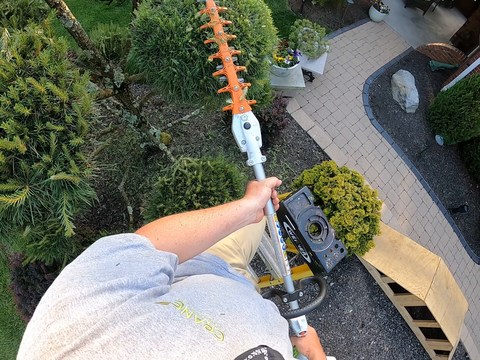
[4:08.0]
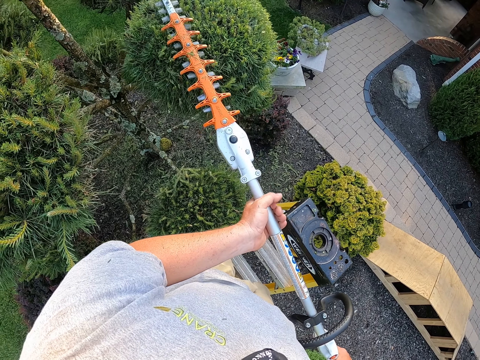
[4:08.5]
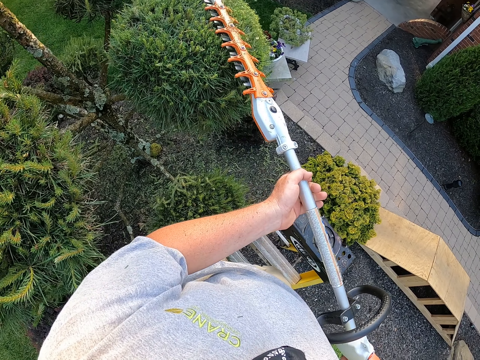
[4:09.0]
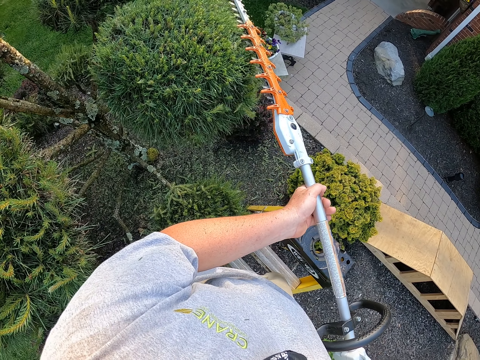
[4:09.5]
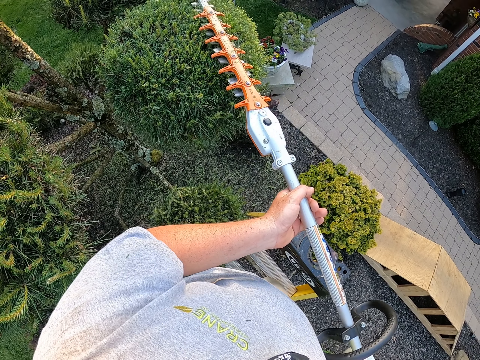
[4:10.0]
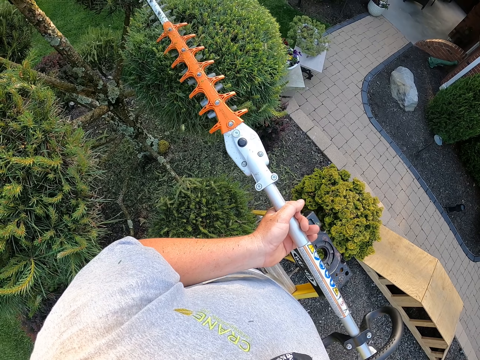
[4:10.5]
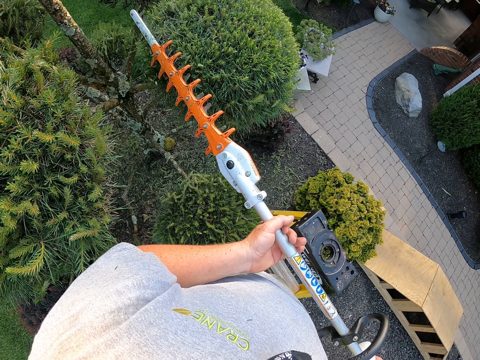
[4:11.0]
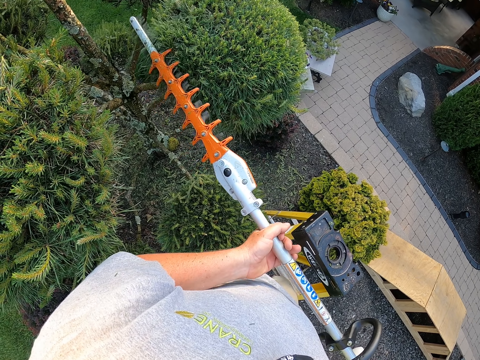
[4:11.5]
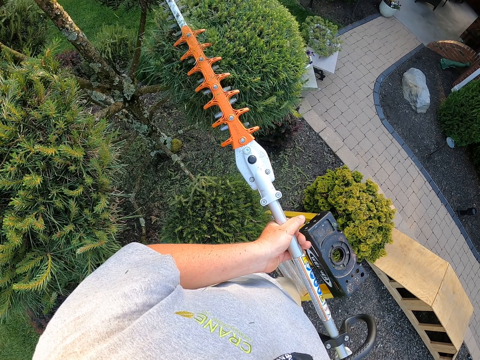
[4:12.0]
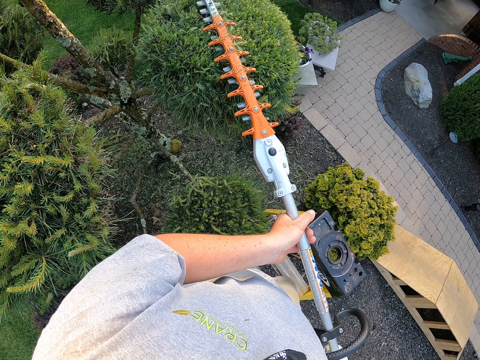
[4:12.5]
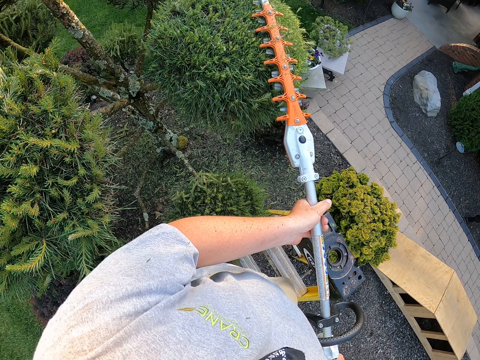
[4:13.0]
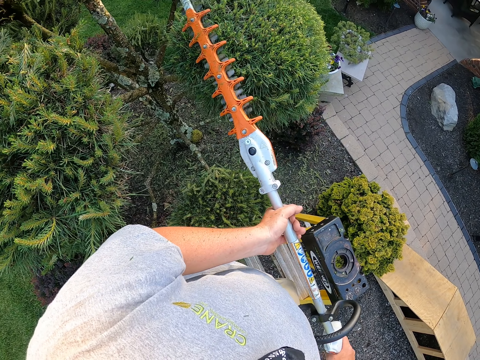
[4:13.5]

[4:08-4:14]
The camera wearer trims the trees.

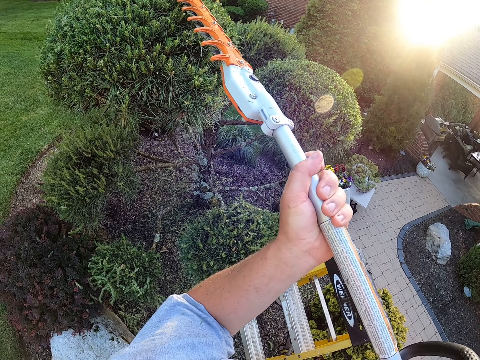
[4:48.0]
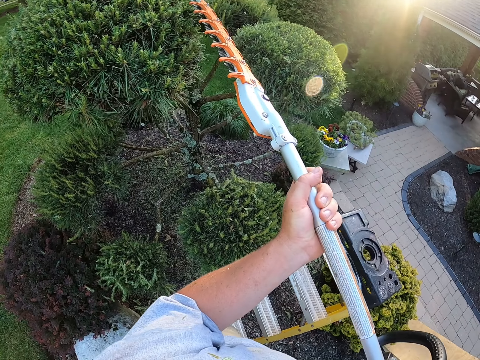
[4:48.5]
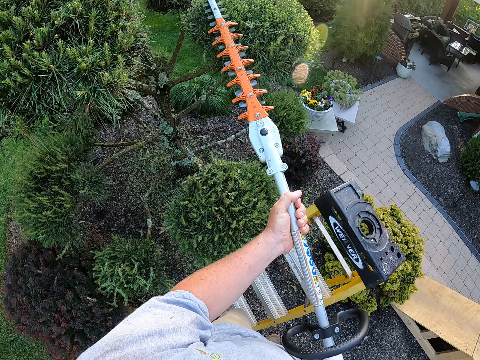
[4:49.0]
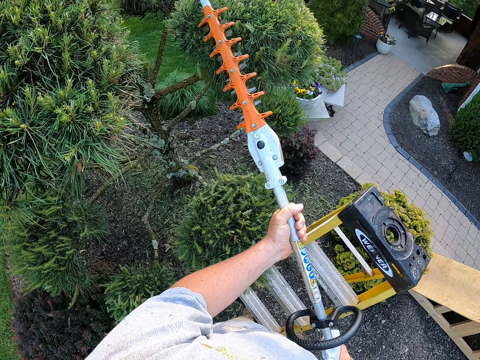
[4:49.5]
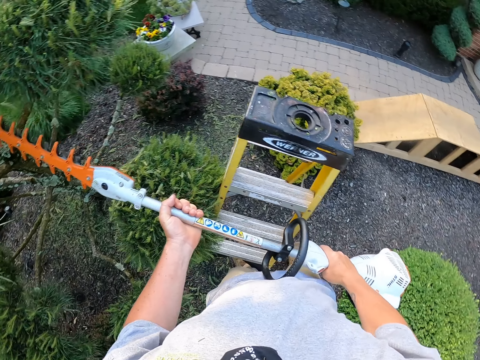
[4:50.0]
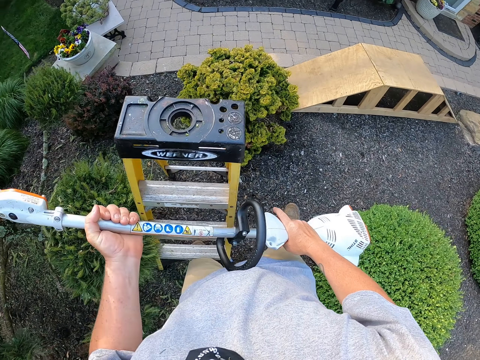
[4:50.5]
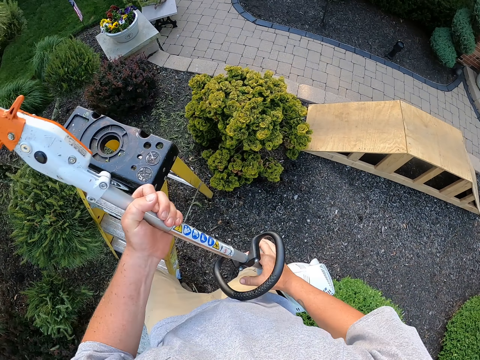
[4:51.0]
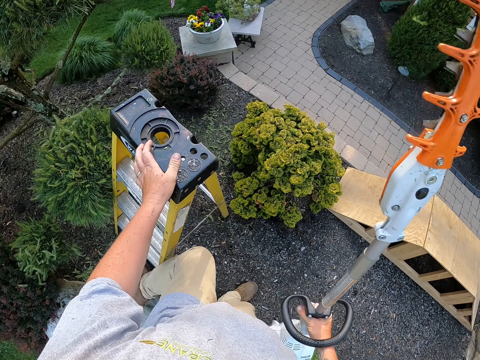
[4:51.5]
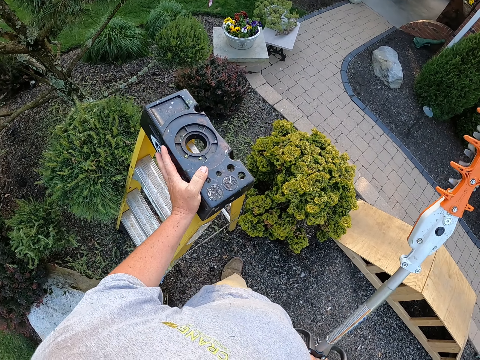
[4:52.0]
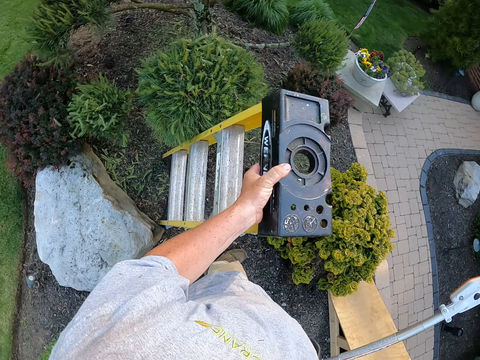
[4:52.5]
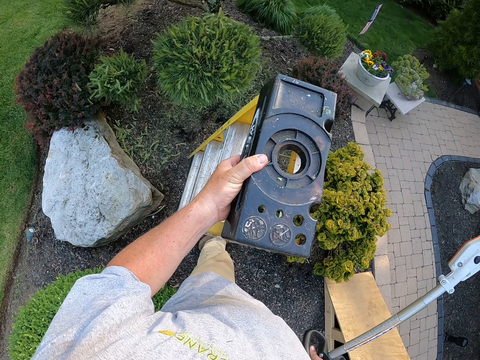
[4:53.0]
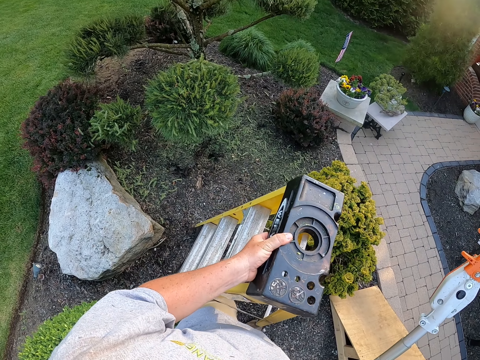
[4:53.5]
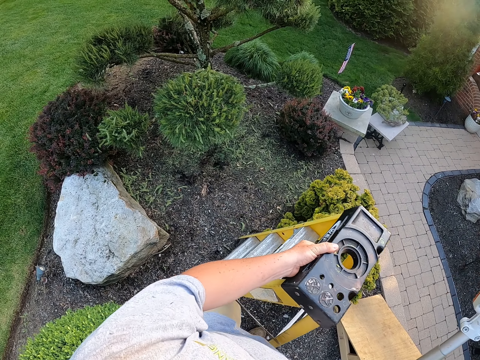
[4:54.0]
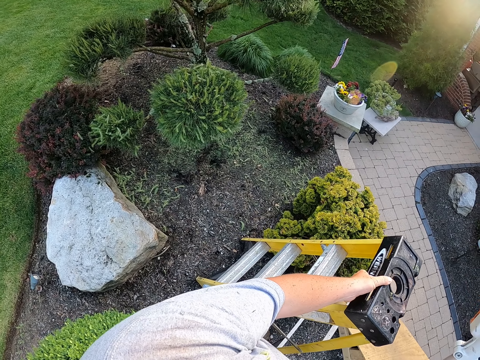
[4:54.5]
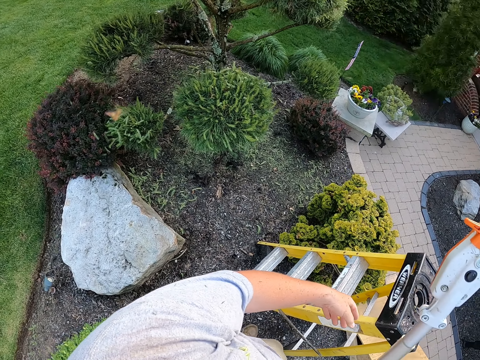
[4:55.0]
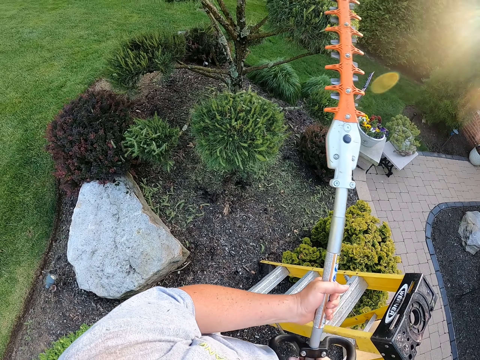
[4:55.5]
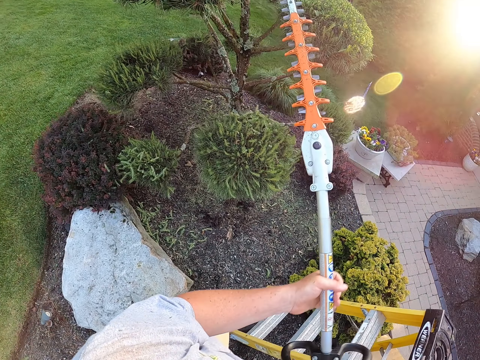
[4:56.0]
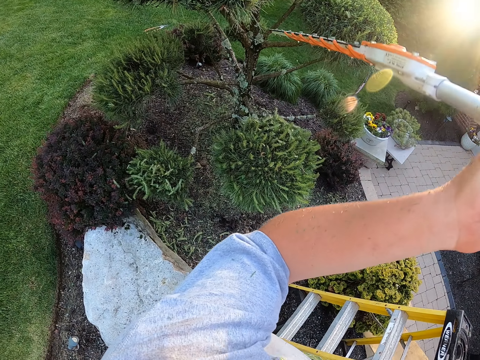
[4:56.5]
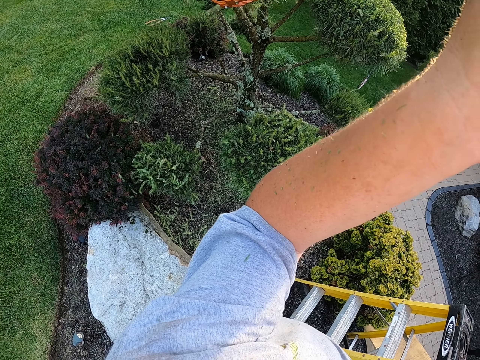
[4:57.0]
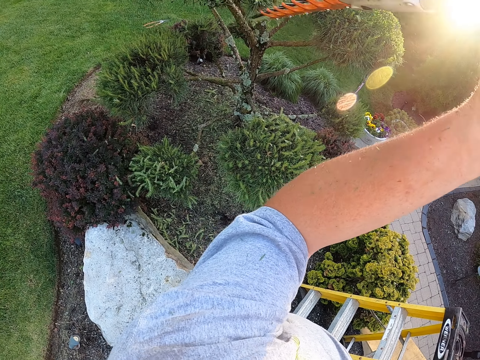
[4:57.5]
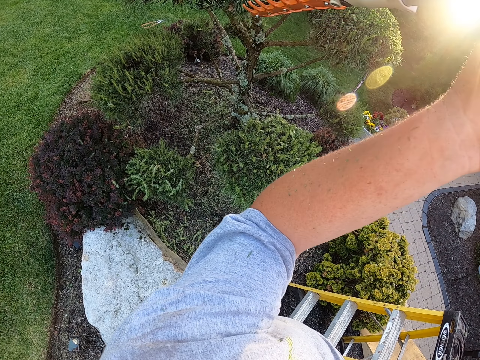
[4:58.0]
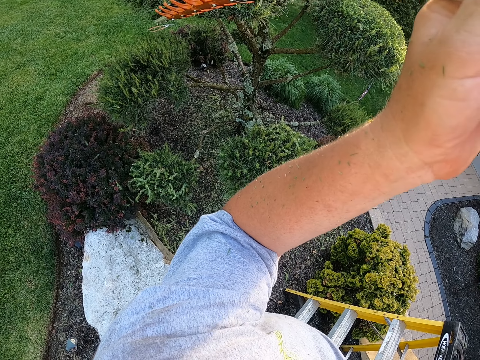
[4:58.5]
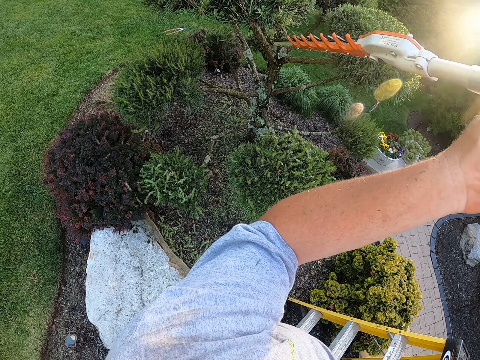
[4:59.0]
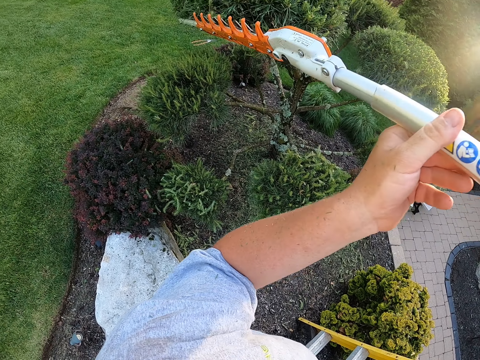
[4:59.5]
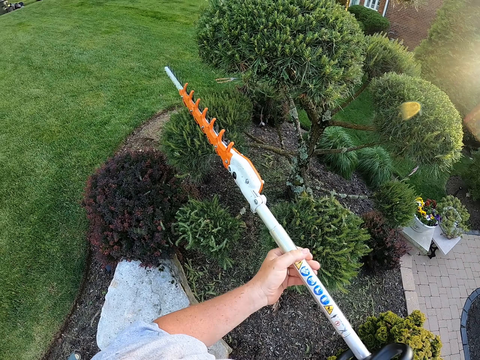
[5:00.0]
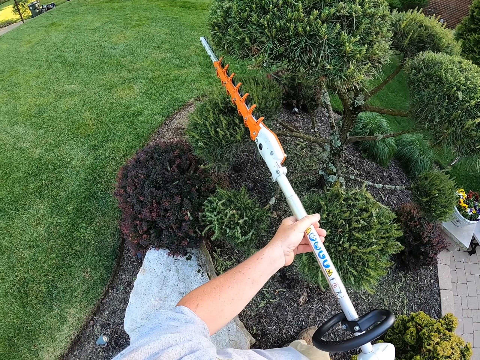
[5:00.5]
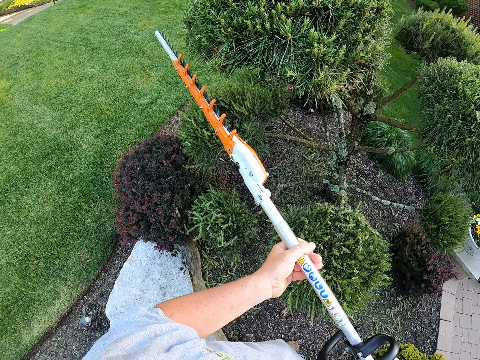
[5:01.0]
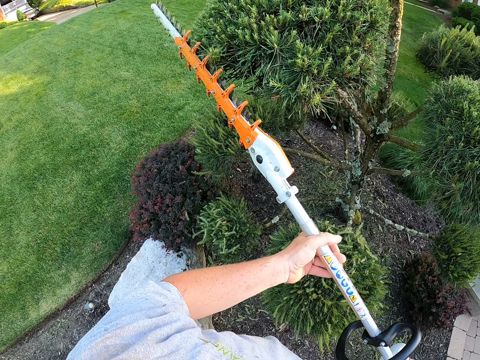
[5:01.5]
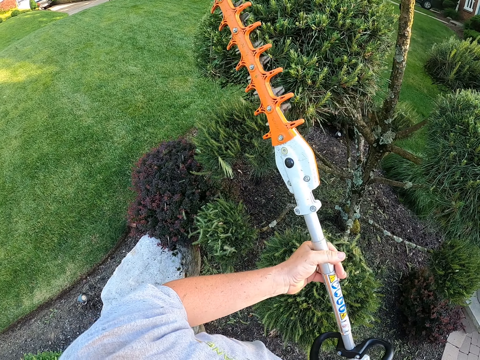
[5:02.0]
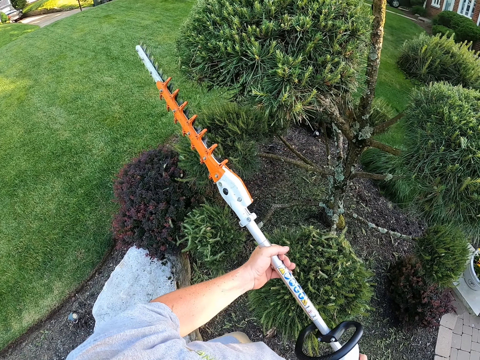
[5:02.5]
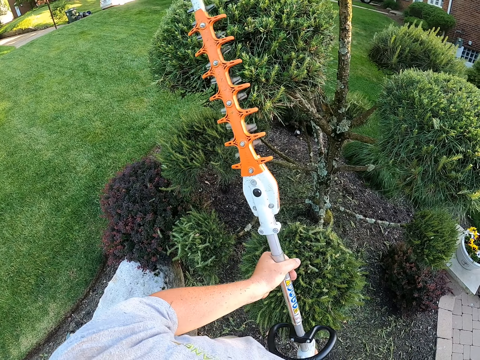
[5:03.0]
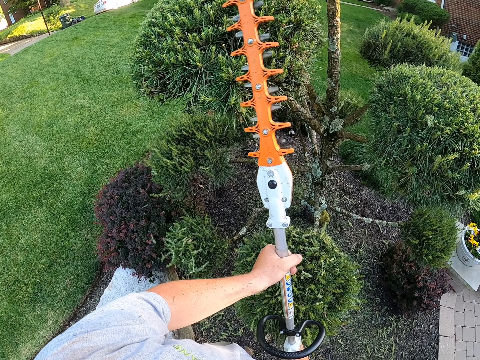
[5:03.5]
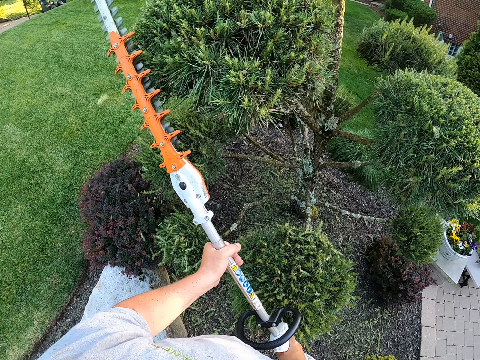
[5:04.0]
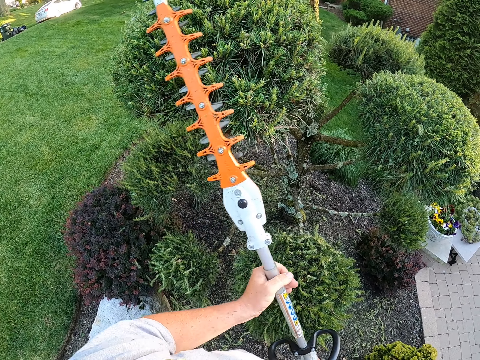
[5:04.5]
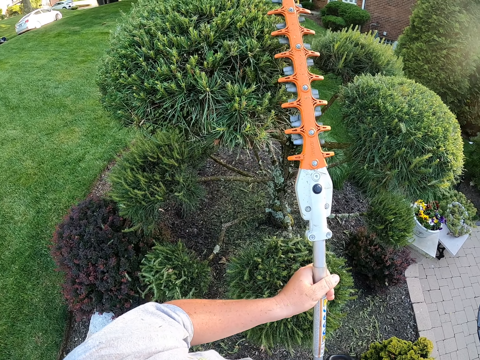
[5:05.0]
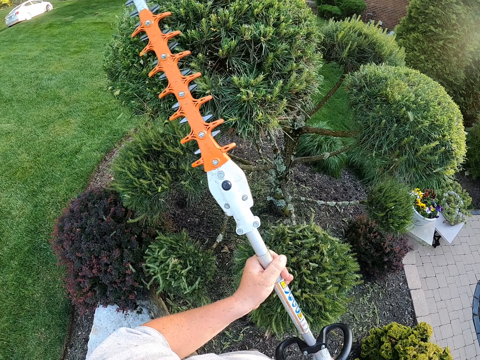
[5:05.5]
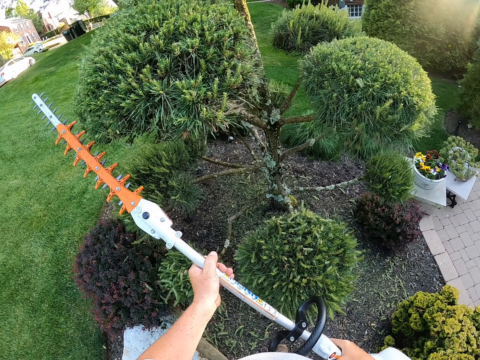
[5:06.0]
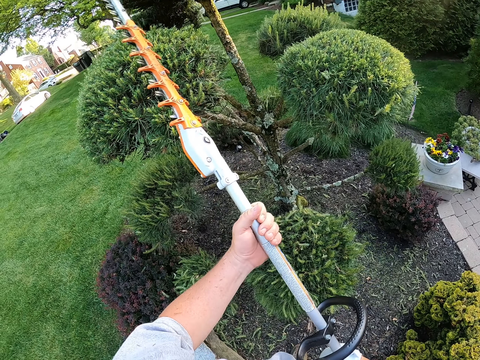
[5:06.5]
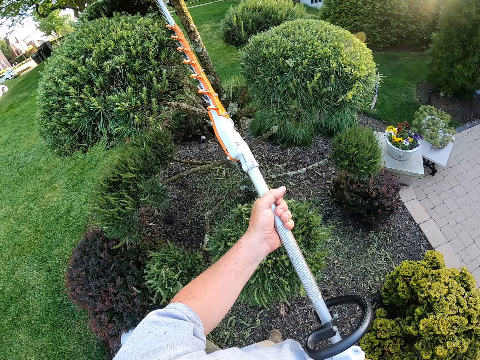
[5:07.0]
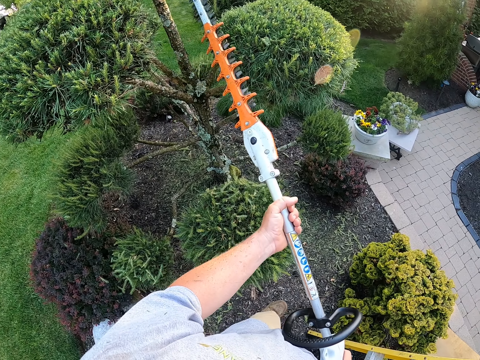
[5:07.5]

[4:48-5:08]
The camera wearer holds the trimming machine or pole pruner with both hands. They hold the ladder with the left hand. They pick up the ladder with the left hand, move the ladder with the left hand, and put the ladder on the ground. They hold the pole pruner with both hands. They prune home trees with the pole pruner. They trim the garden.
